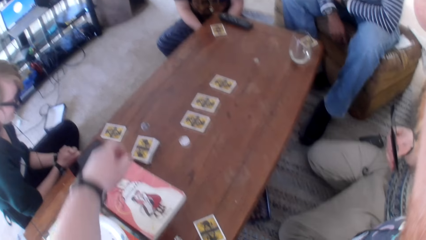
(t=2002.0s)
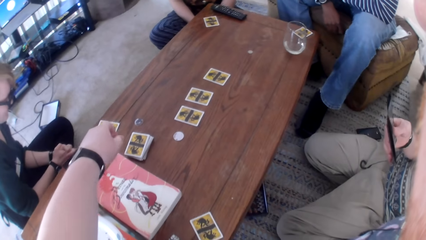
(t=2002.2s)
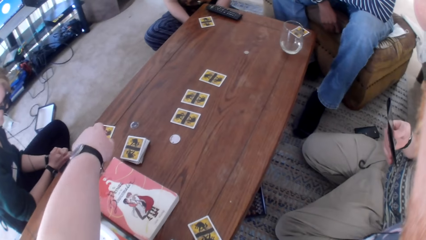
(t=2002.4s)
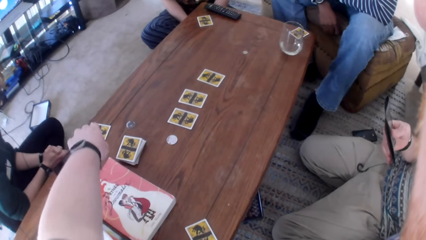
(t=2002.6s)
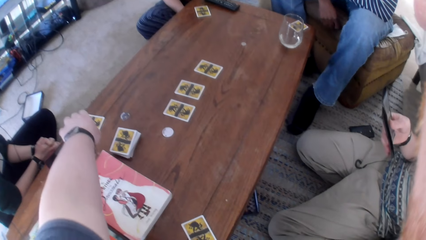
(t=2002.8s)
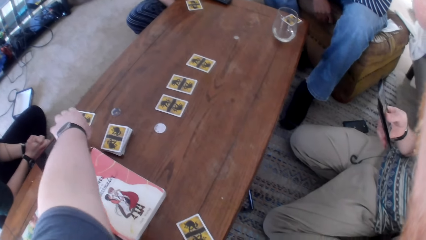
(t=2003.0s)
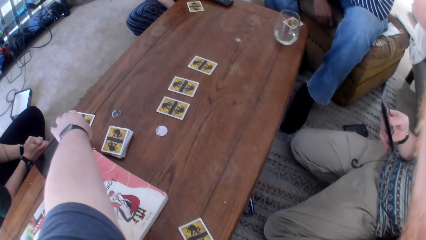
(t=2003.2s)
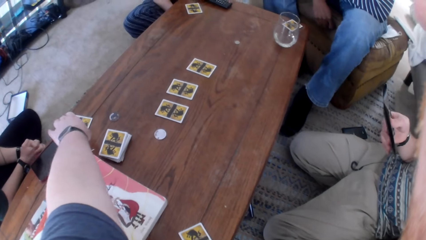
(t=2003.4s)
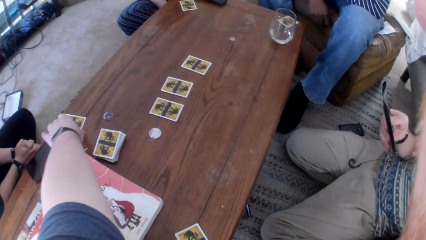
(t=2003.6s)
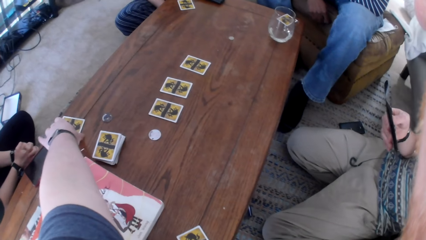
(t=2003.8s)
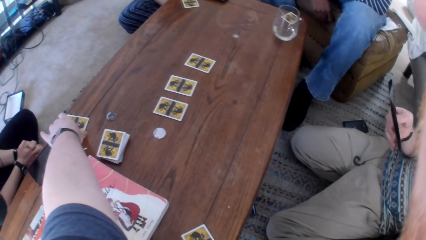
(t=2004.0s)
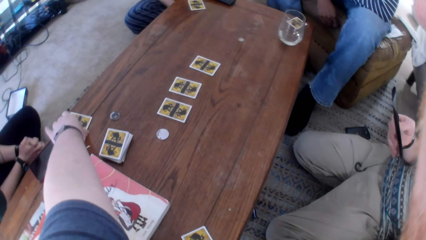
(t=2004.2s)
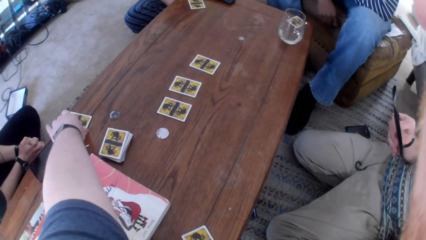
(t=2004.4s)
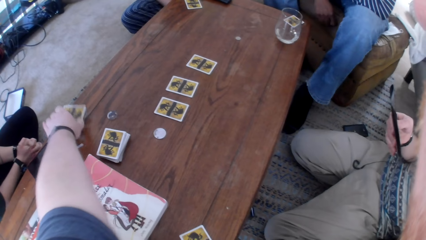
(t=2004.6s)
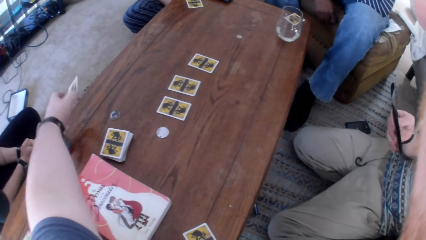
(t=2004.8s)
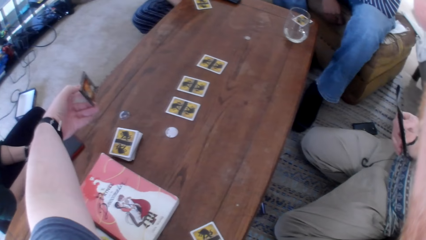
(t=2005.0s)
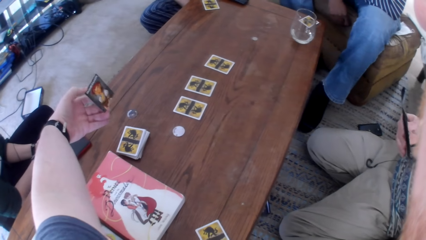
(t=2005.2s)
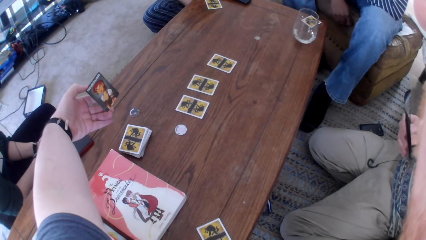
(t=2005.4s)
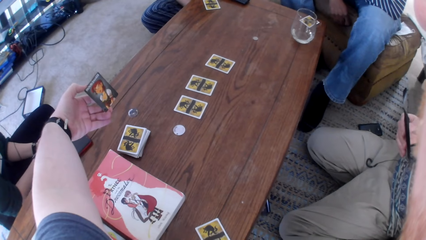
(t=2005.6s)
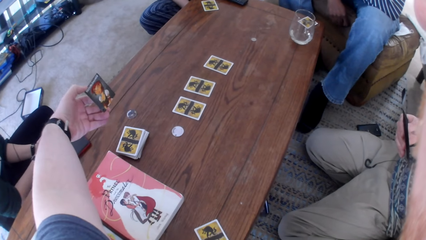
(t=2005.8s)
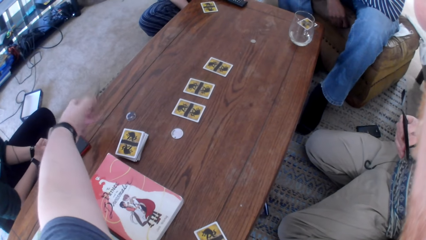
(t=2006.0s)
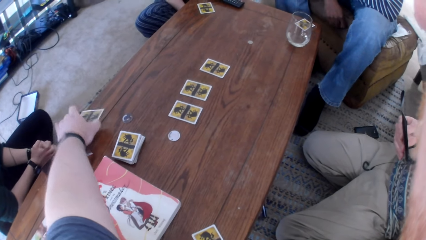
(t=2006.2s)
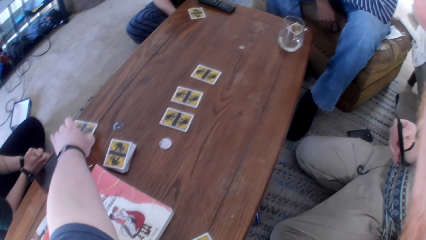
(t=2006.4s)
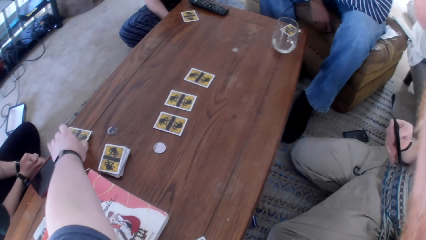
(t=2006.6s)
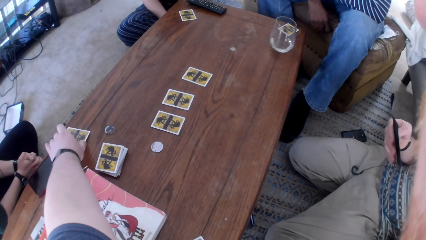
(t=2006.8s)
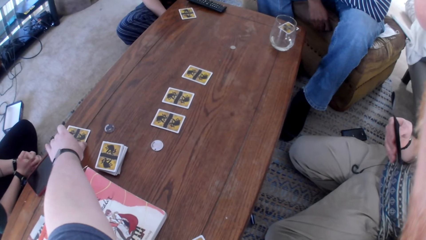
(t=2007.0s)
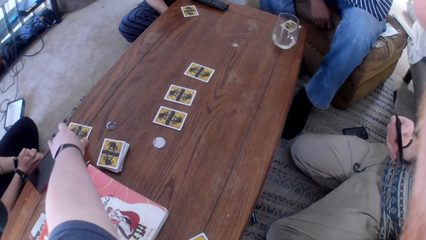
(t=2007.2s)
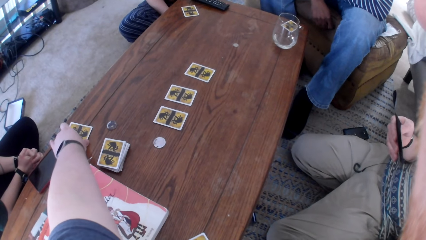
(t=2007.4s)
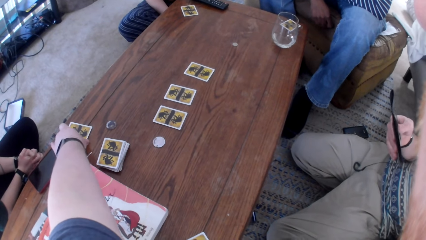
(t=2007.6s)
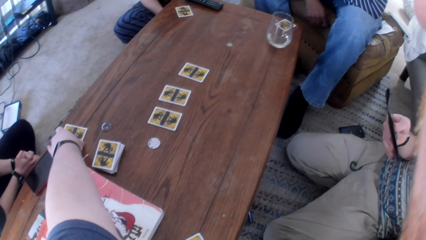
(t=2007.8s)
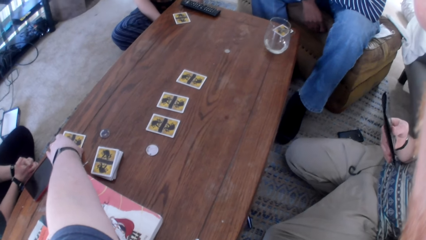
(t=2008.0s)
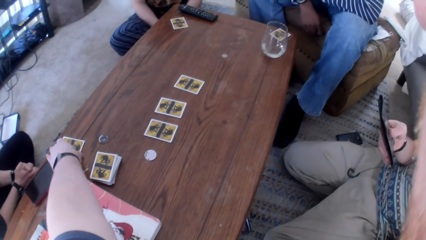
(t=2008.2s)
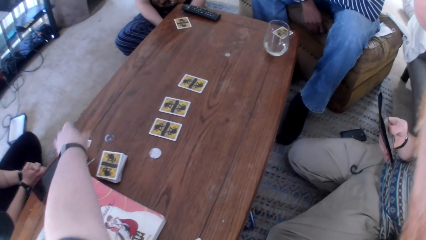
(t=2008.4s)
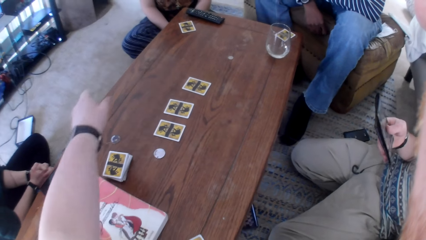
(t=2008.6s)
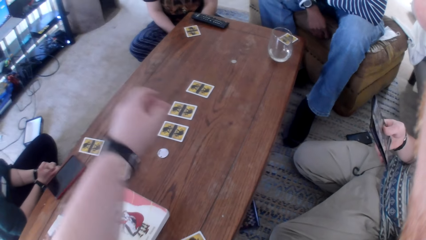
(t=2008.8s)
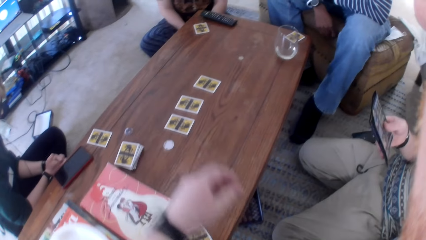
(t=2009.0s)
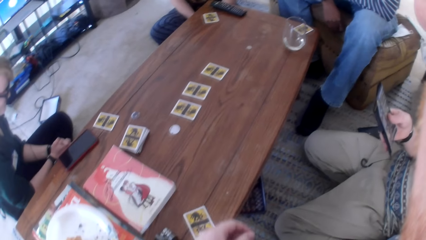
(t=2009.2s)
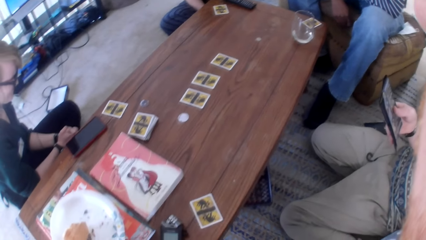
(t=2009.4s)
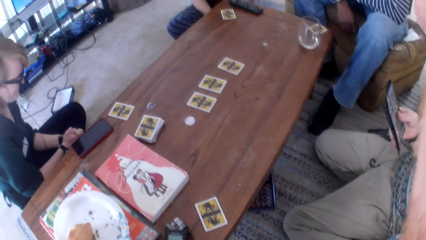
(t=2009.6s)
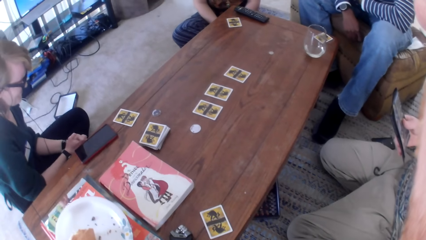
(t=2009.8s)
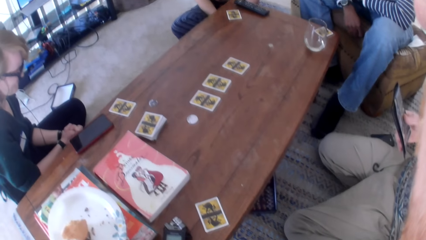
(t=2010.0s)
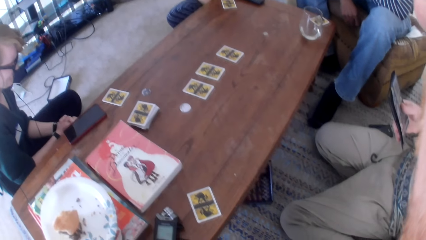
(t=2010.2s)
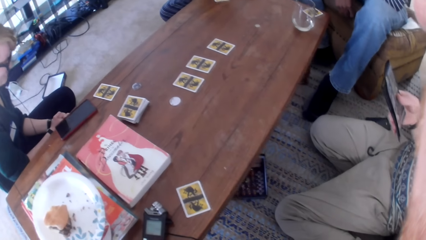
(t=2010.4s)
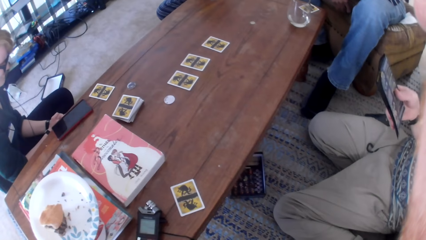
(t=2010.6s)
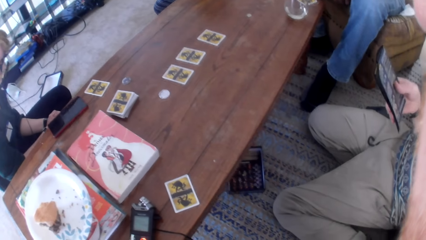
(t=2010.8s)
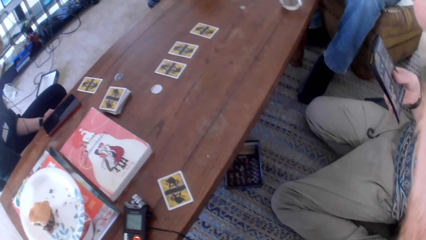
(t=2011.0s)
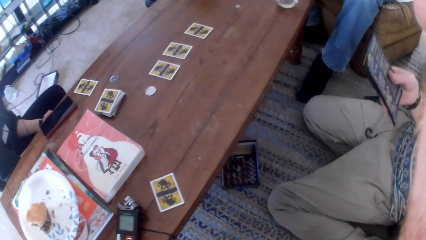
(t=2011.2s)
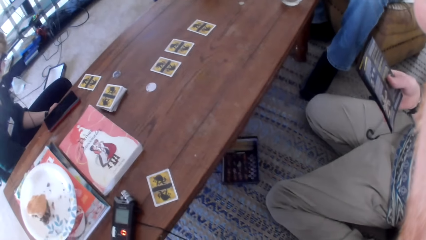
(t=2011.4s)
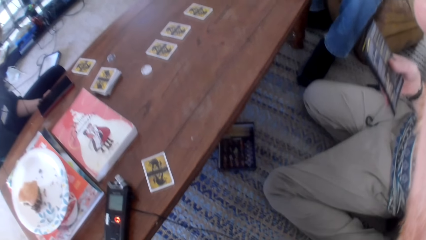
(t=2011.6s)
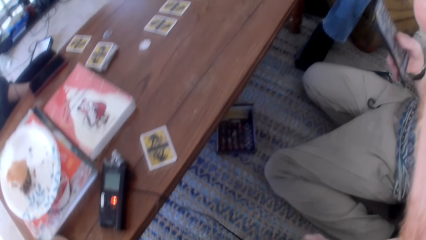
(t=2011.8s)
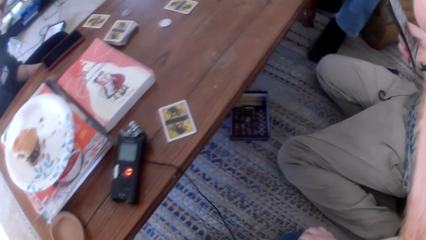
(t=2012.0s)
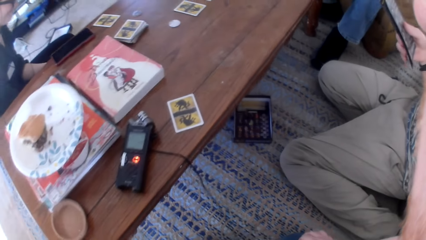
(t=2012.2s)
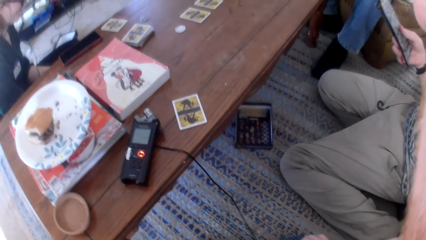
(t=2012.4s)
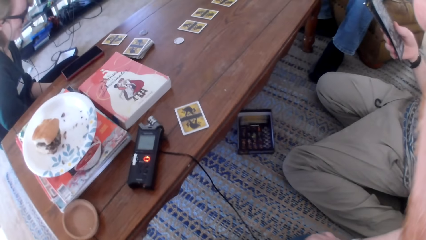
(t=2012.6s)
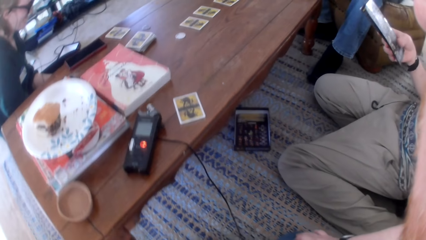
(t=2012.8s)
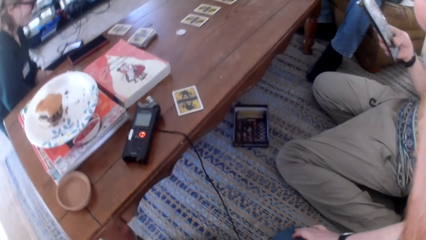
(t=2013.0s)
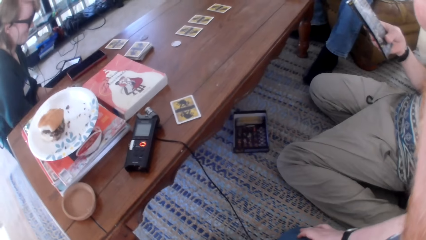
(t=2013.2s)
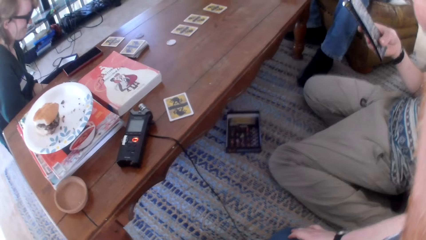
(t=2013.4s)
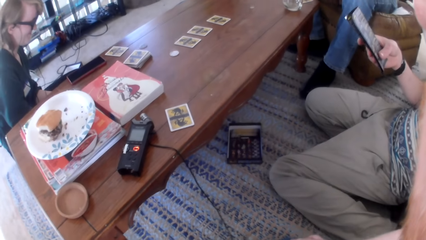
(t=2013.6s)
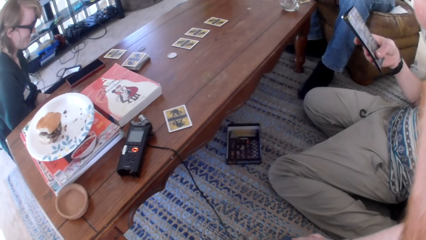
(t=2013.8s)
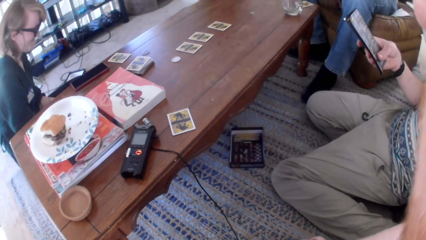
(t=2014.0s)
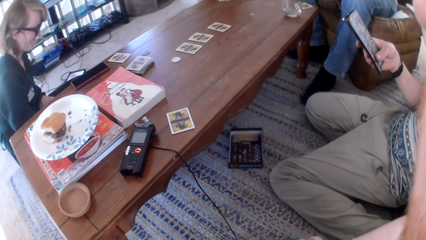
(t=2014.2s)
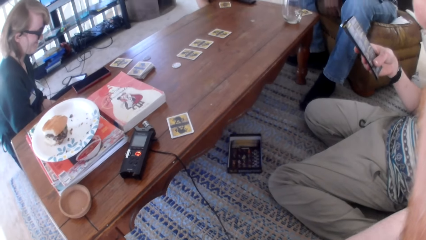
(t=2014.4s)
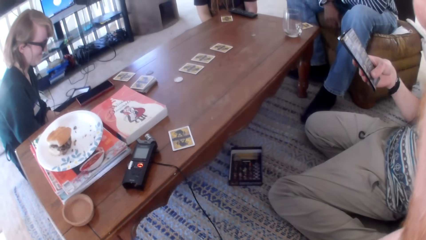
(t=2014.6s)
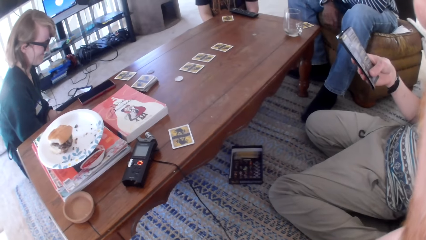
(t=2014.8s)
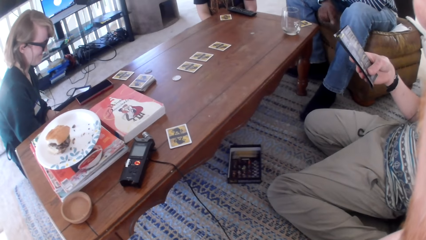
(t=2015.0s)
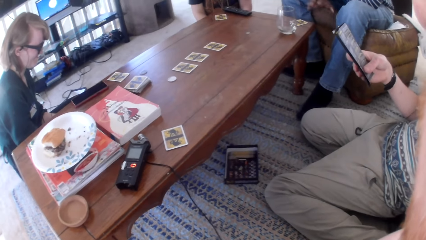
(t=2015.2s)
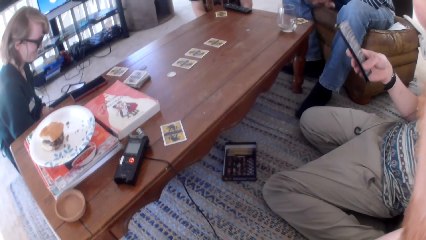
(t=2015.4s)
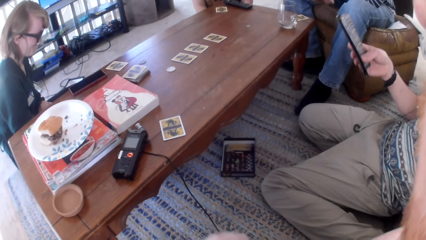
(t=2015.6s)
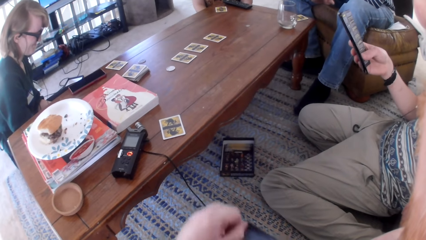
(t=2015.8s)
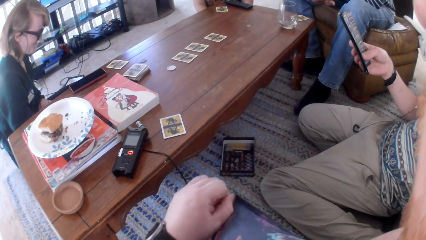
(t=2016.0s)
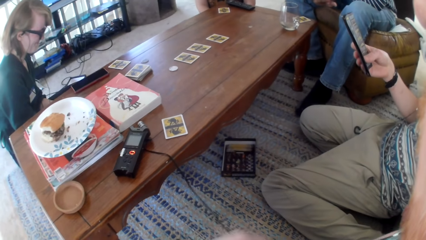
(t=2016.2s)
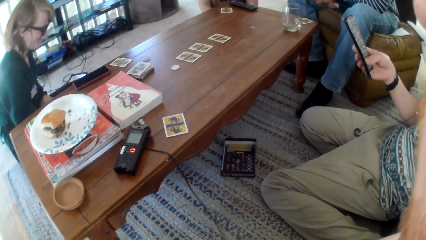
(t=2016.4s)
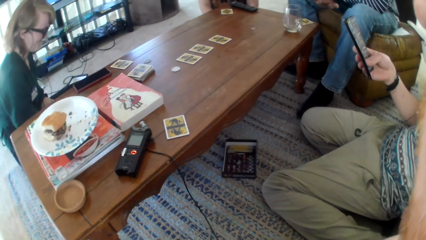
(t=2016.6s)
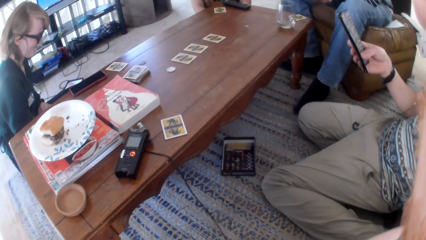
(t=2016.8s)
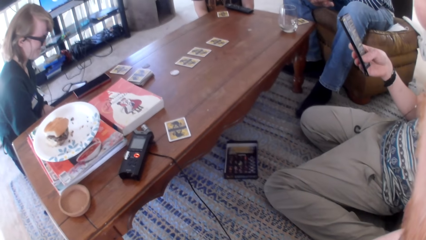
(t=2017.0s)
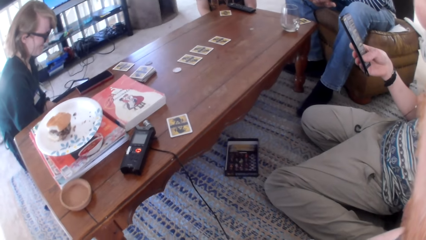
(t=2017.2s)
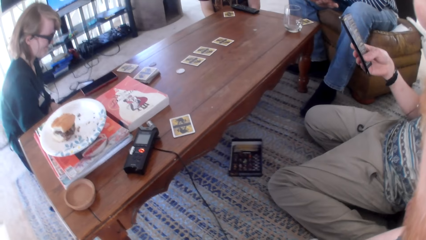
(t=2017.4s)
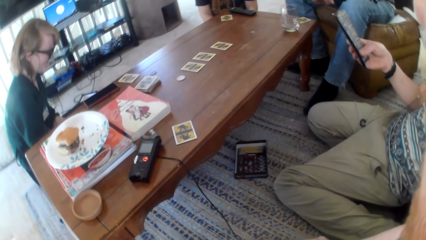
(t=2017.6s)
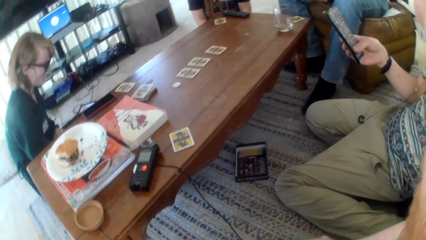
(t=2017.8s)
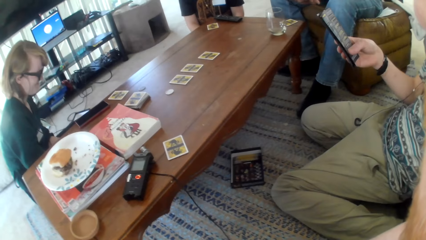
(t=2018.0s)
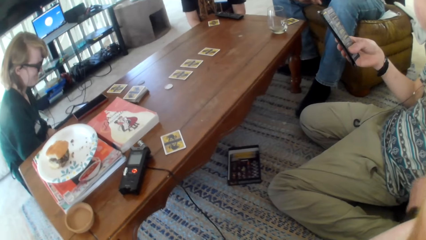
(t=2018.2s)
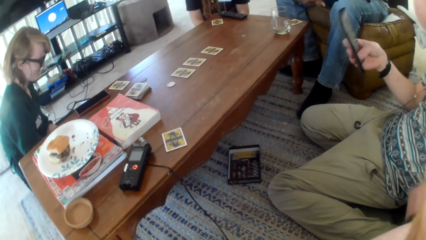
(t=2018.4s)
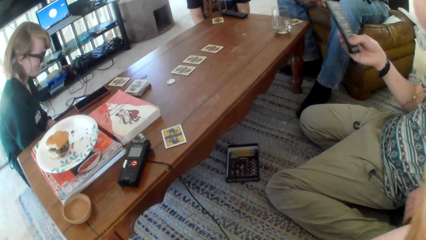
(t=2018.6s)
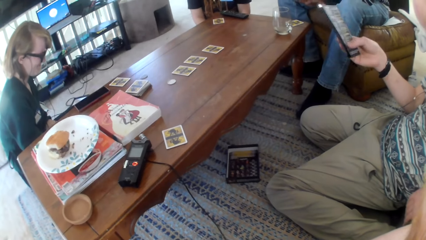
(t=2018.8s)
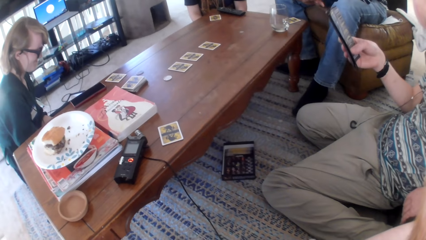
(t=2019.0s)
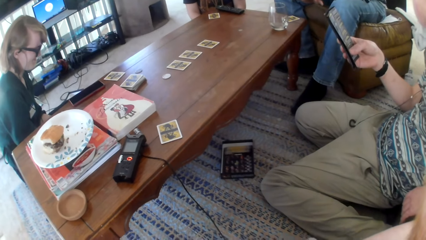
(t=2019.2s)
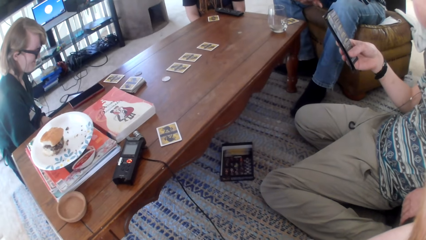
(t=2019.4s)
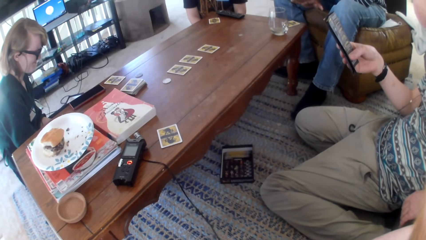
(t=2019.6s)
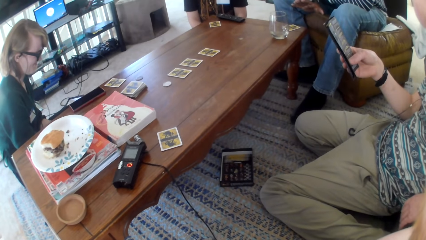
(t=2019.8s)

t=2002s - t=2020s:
A man looks at the paper. The camera wearer picks a card from the table. They stare at the card and place the card on the table. They move their hand, look around, and talk. They look at the table and talk. They move their hand and talk.
